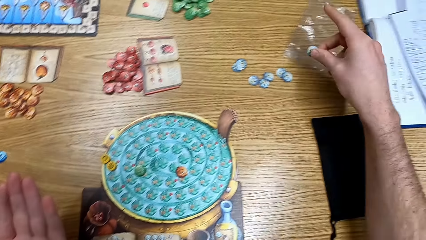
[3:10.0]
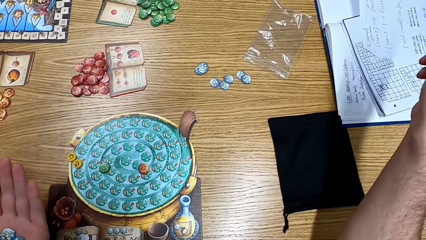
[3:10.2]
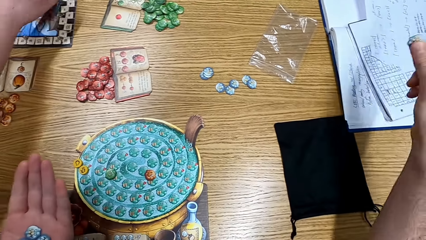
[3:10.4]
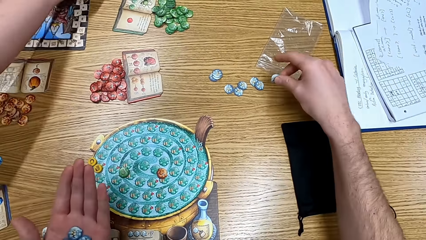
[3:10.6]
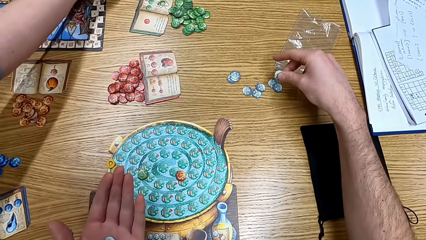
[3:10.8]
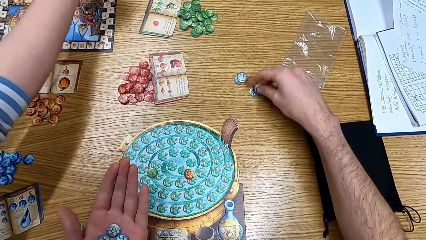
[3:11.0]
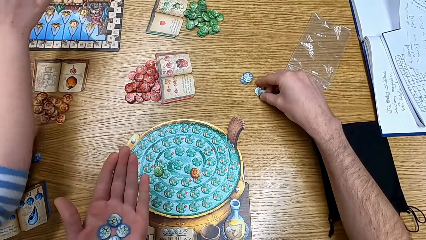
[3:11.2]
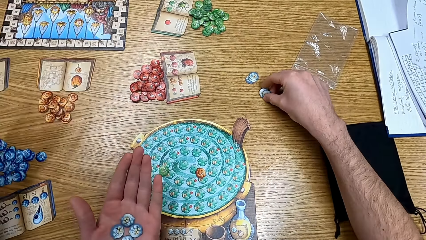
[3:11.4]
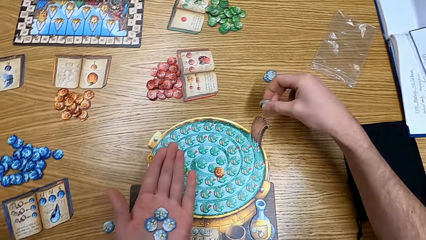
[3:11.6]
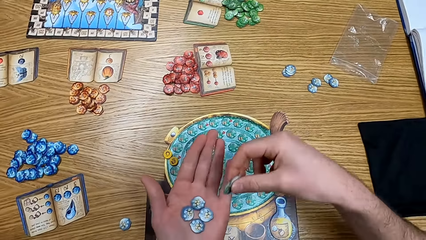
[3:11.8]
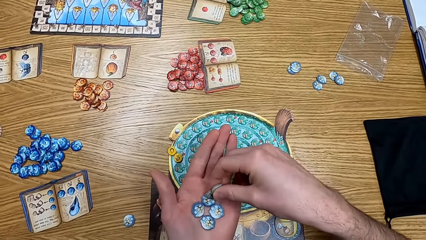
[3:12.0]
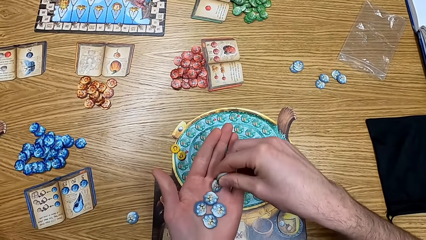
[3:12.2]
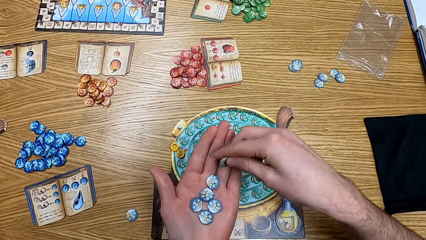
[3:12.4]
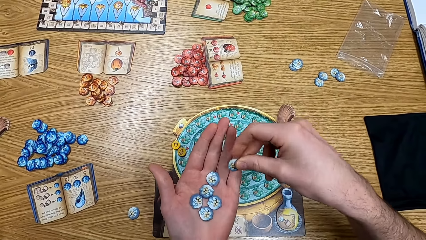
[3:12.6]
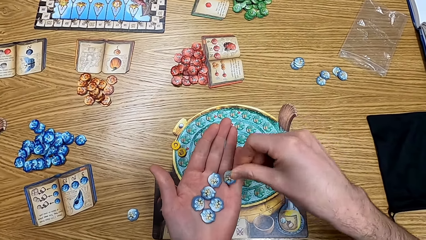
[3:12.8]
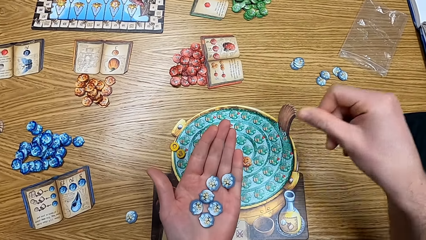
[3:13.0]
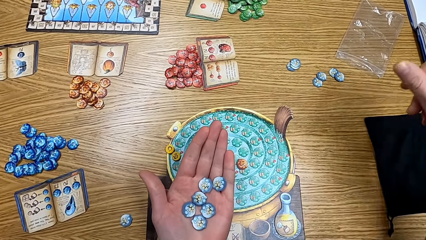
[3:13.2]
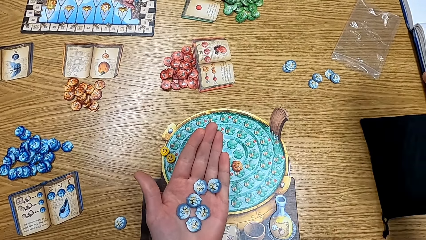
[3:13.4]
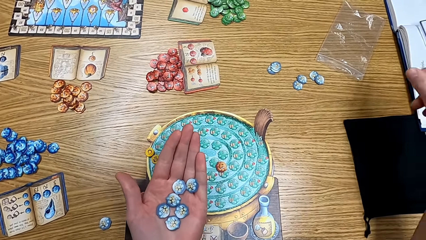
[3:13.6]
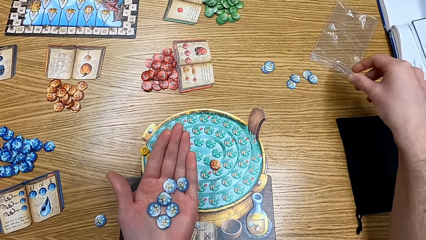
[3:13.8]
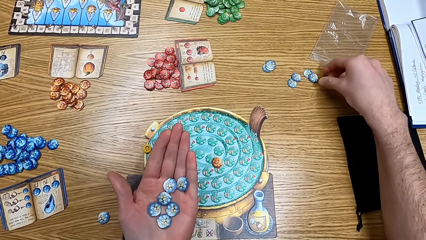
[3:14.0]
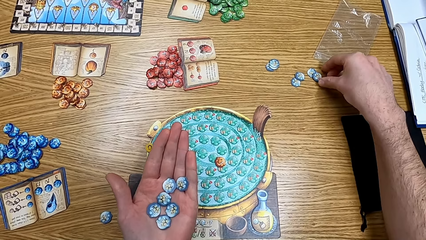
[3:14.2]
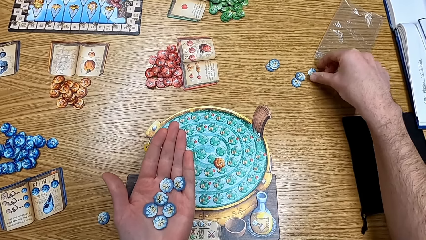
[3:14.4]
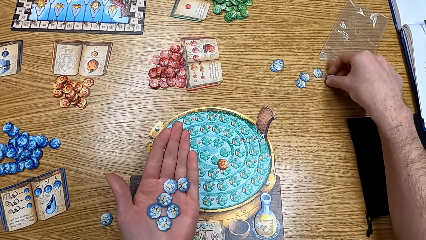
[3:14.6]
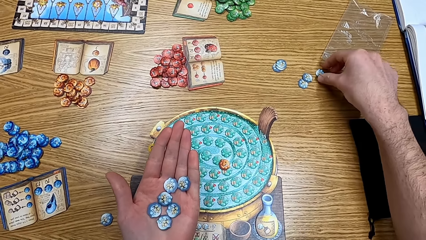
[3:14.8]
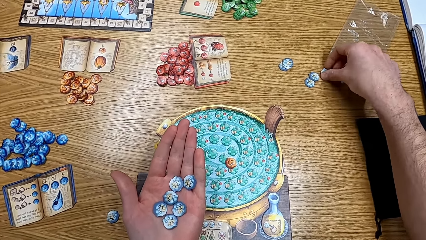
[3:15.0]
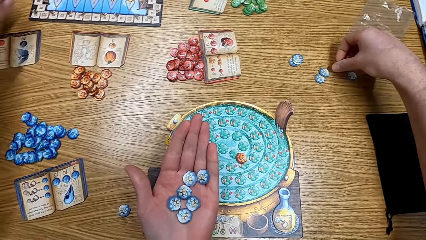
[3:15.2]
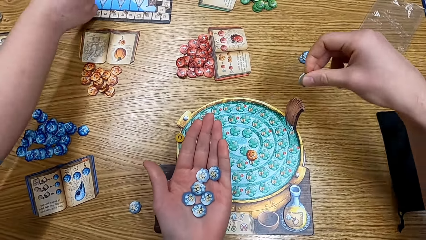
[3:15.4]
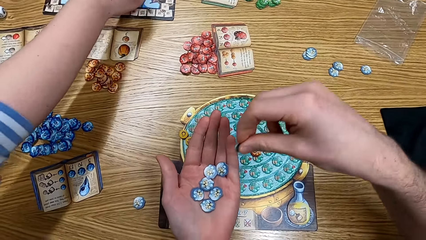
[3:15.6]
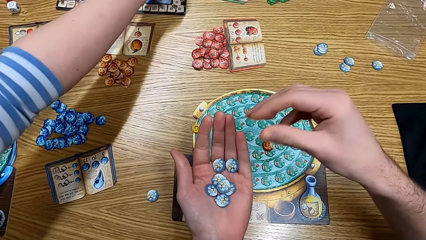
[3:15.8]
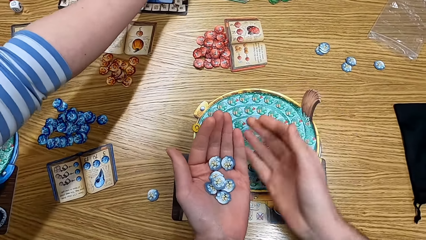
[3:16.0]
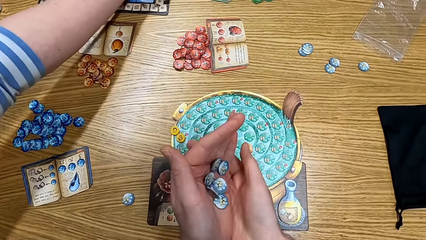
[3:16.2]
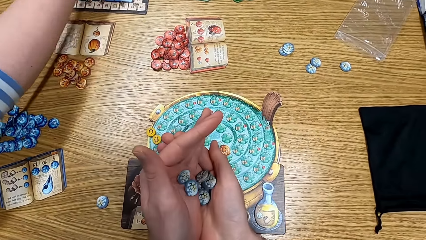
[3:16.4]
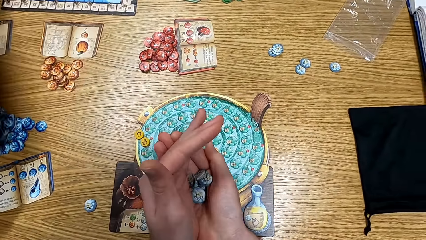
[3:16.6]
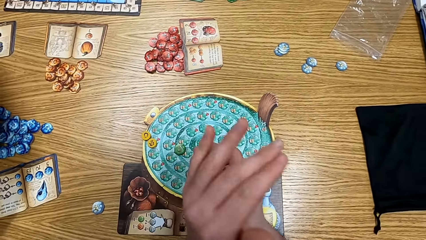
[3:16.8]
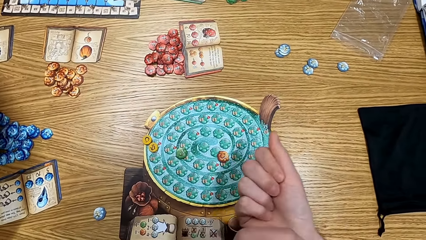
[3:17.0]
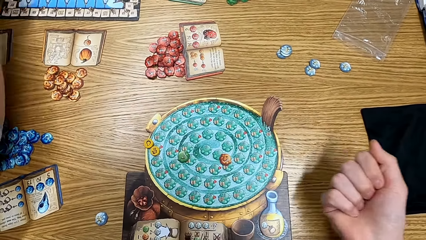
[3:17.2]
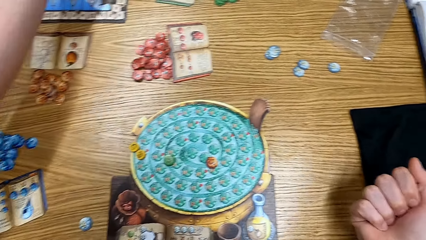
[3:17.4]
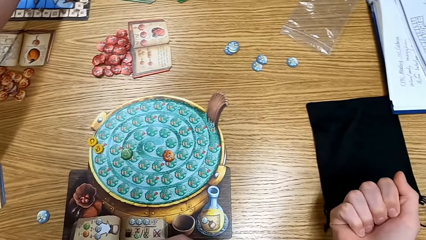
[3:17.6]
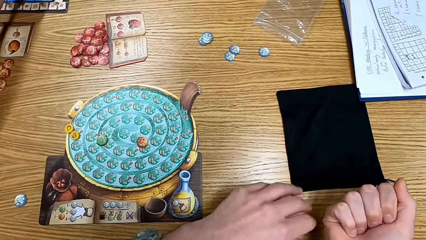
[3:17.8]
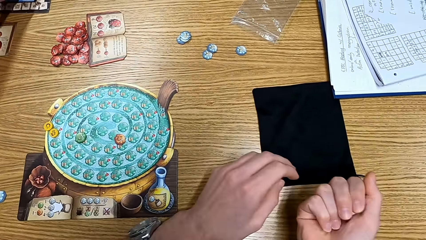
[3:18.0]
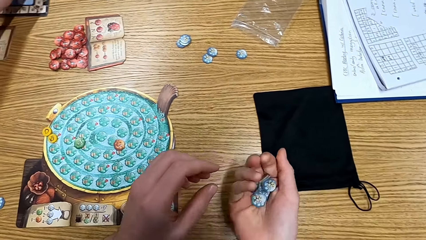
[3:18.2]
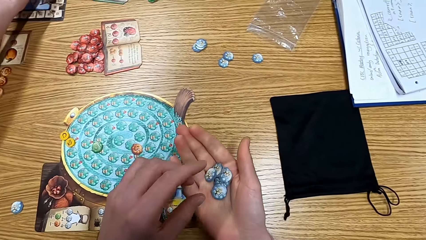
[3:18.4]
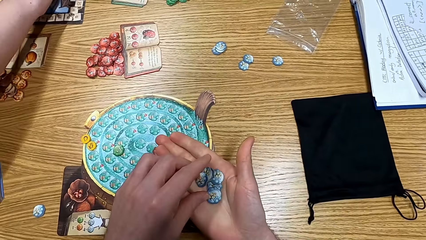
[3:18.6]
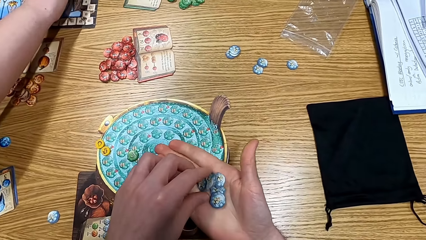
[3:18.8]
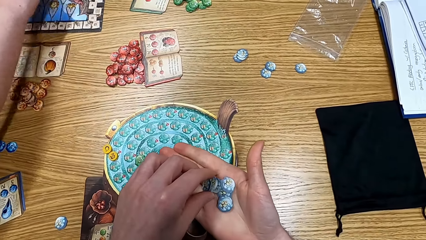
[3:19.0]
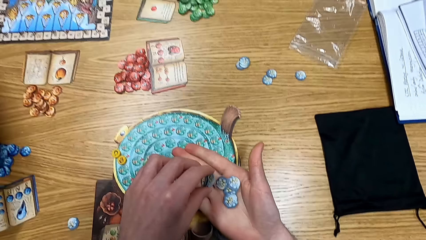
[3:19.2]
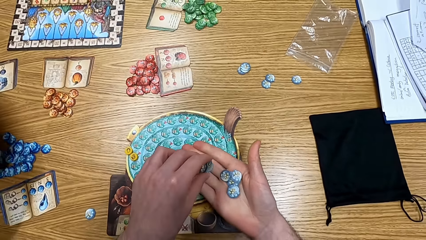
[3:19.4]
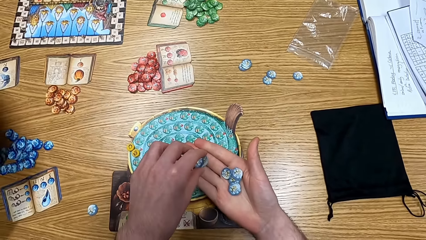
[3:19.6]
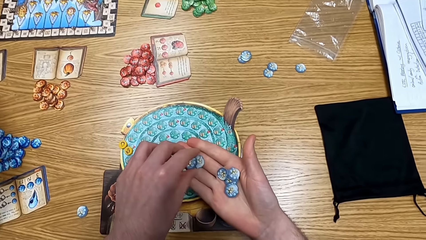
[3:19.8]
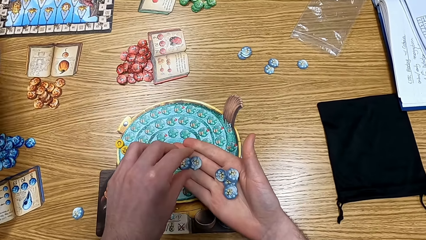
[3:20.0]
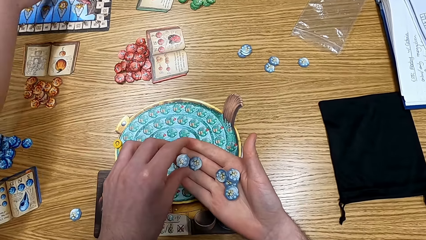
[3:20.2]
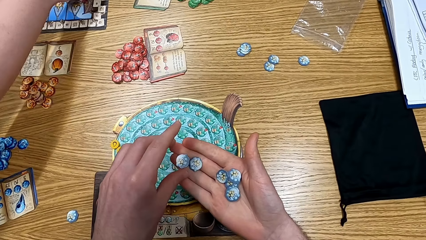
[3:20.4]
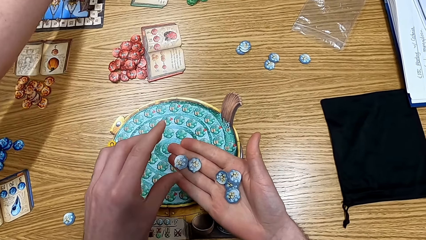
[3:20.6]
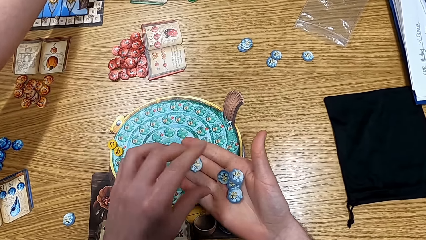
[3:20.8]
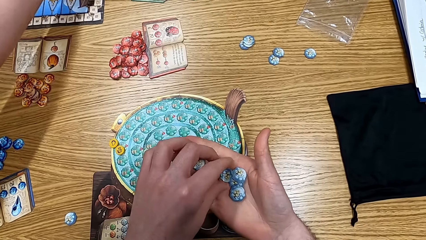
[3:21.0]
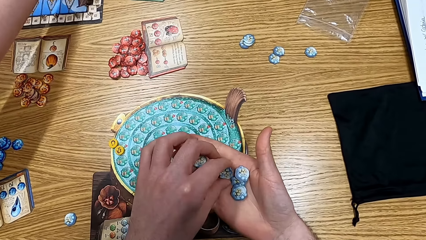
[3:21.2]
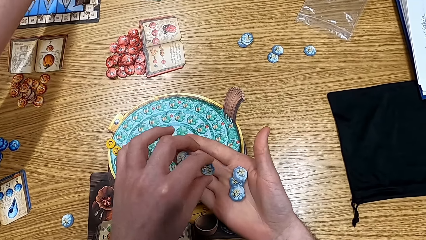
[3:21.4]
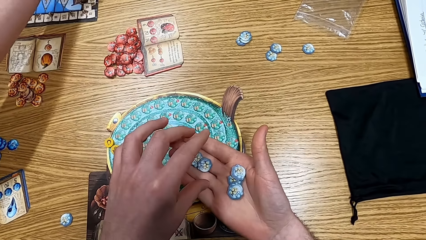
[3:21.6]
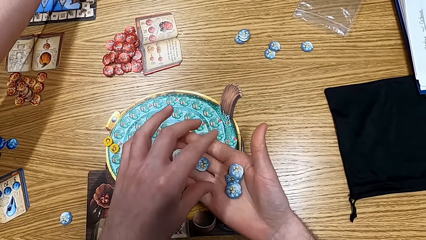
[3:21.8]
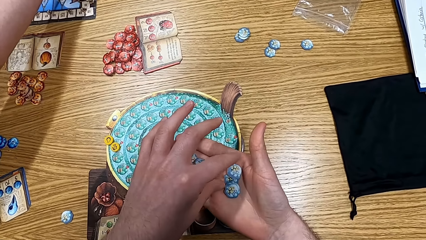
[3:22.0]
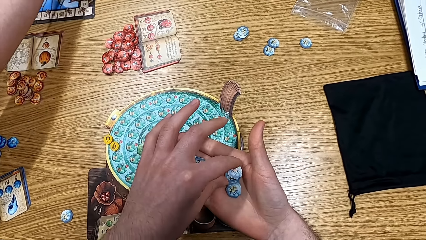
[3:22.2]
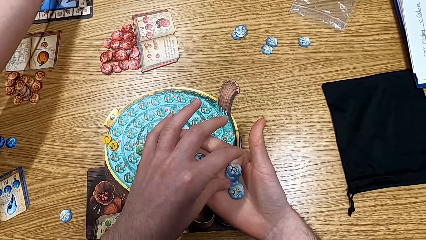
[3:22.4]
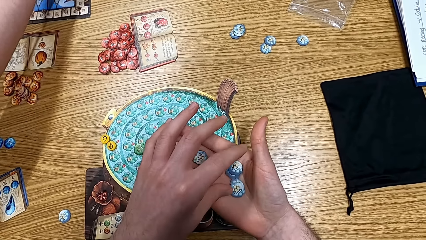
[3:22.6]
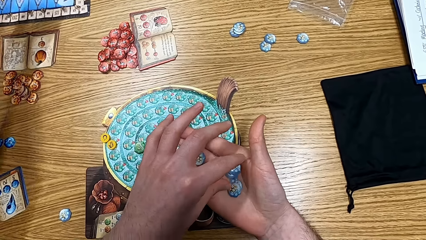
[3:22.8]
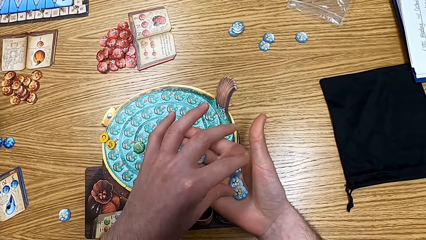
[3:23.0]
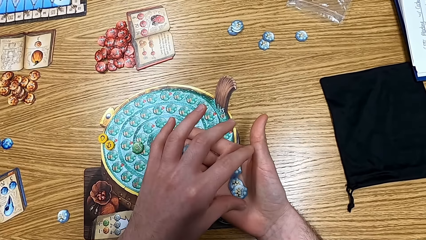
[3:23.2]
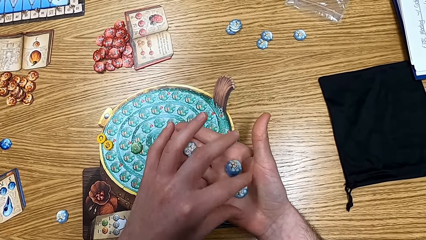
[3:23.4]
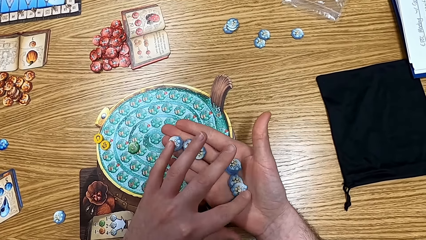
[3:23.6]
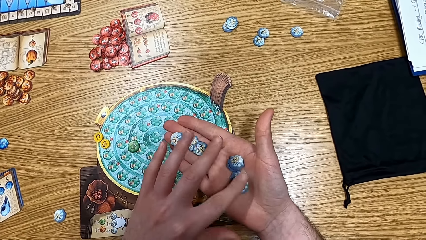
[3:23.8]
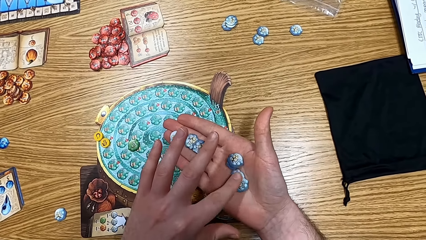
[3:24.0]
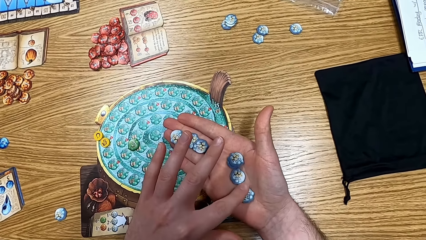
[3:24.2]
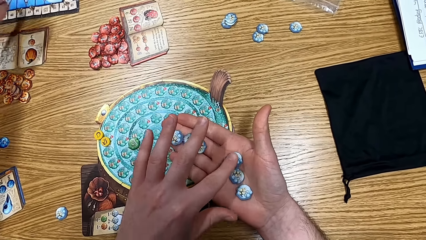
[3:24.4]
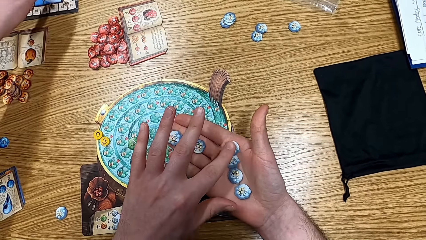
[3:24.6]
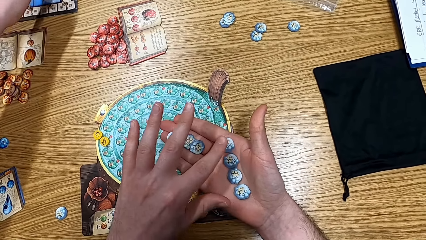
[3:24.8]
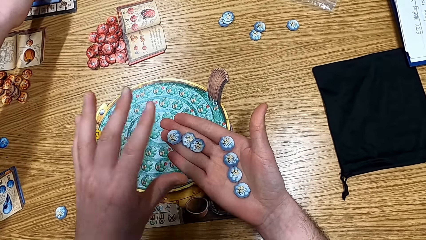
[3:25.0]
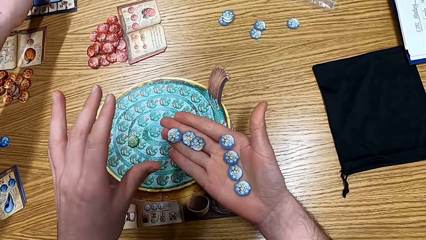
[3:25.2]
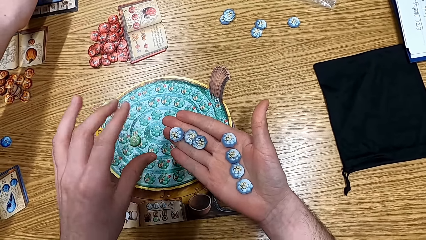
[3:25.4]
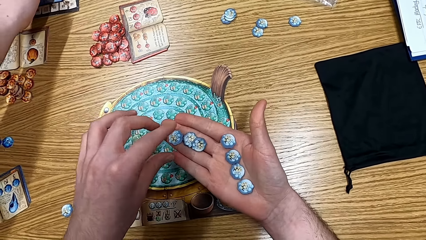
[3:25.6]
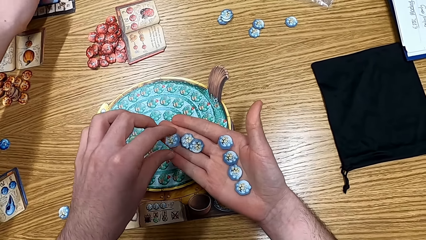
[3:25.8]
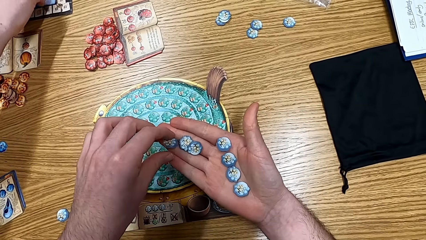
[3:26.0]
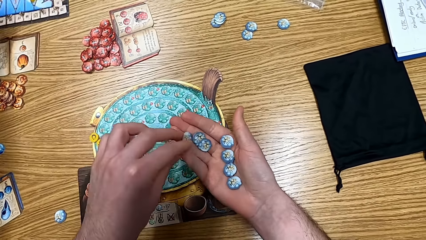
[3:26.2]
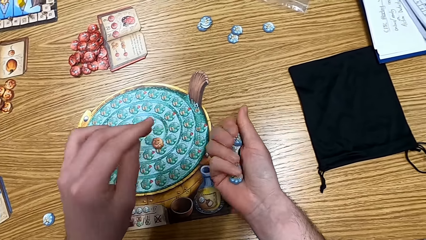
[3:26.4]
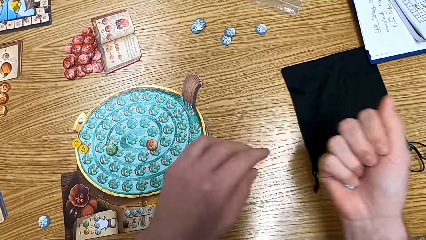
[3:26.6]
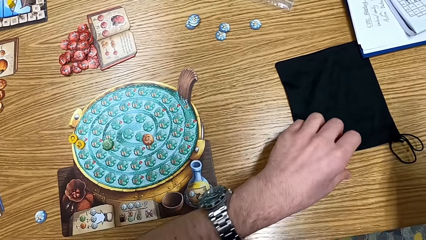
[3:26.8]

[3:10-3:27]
The camera wearer looks at the papers in his hands. He counts the tokens.
